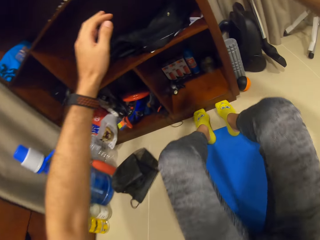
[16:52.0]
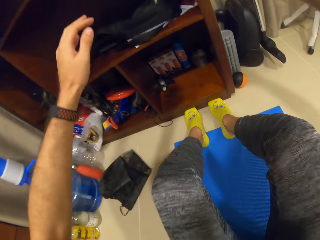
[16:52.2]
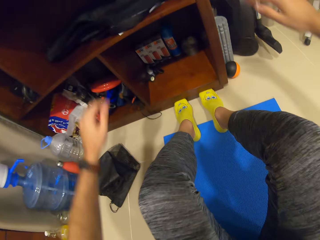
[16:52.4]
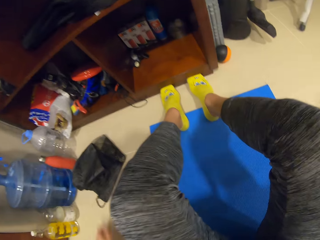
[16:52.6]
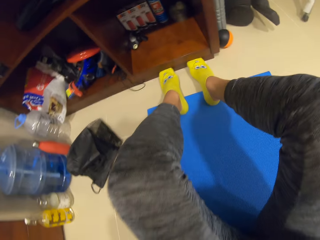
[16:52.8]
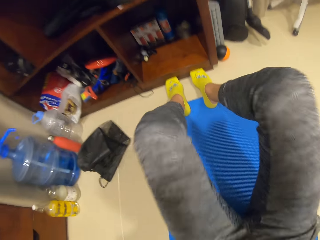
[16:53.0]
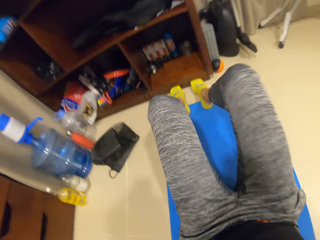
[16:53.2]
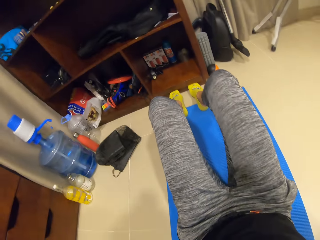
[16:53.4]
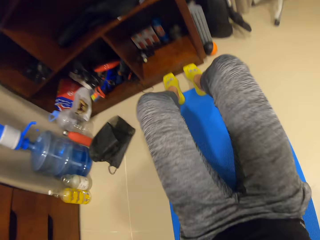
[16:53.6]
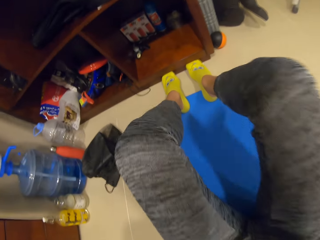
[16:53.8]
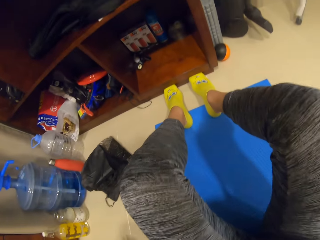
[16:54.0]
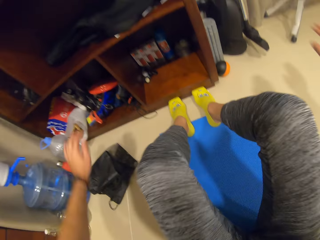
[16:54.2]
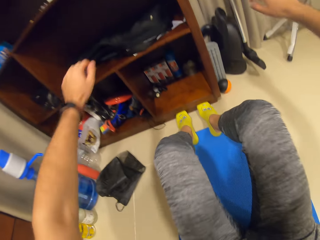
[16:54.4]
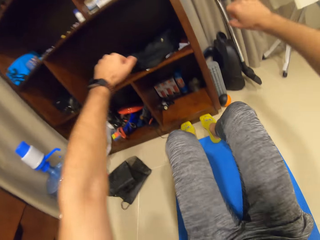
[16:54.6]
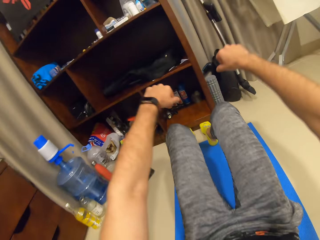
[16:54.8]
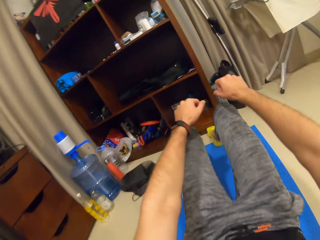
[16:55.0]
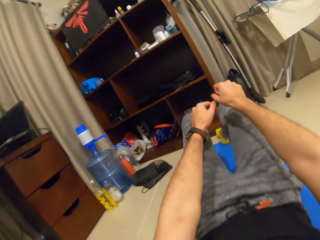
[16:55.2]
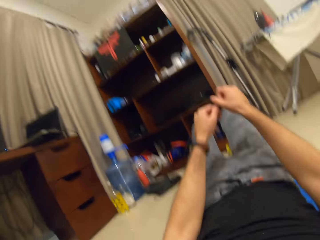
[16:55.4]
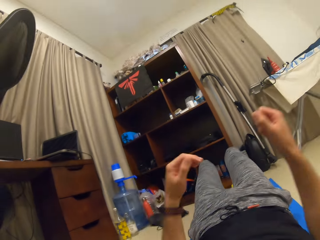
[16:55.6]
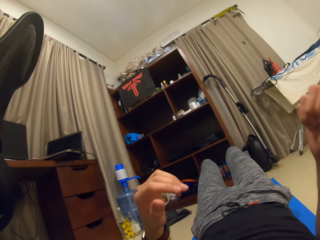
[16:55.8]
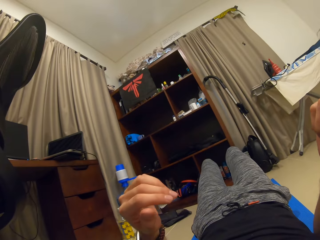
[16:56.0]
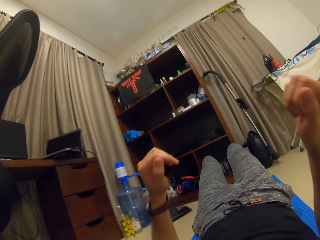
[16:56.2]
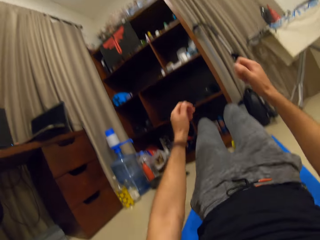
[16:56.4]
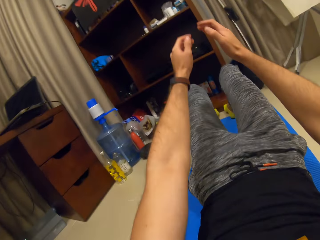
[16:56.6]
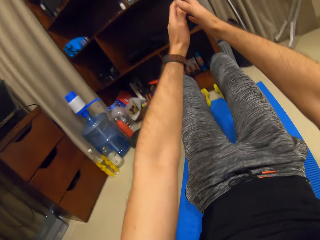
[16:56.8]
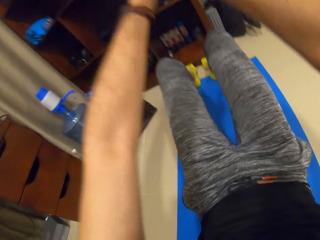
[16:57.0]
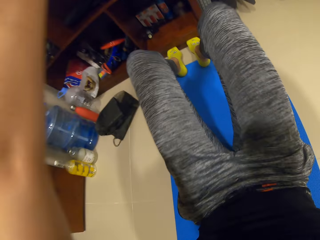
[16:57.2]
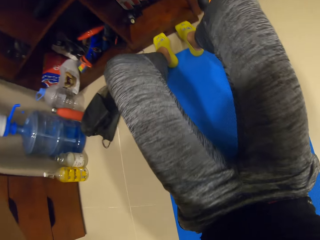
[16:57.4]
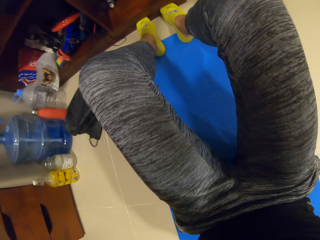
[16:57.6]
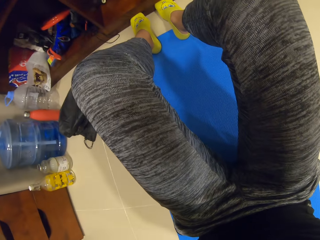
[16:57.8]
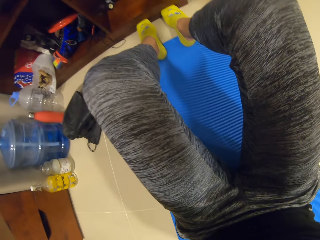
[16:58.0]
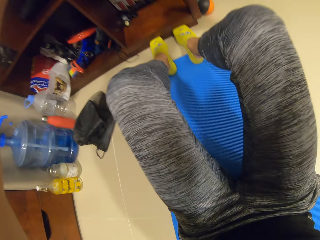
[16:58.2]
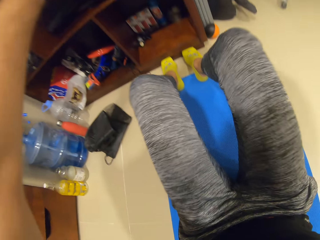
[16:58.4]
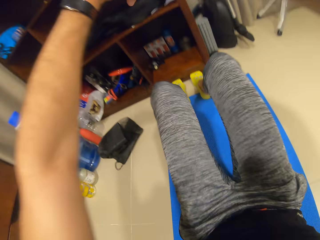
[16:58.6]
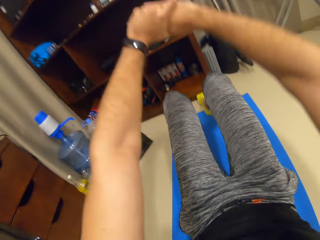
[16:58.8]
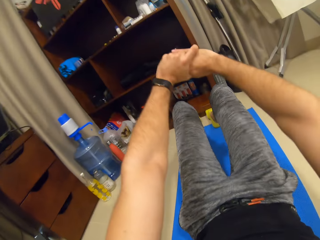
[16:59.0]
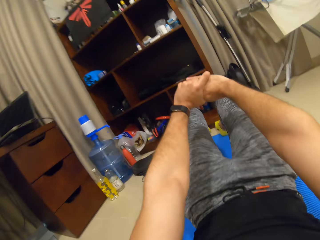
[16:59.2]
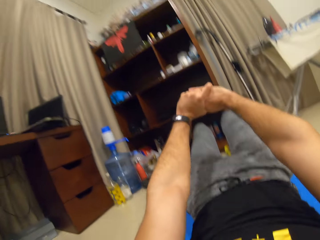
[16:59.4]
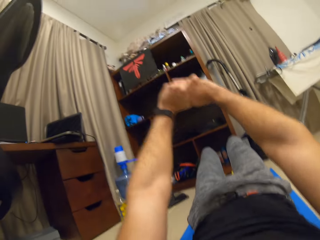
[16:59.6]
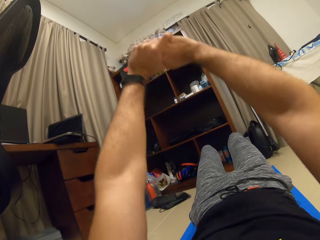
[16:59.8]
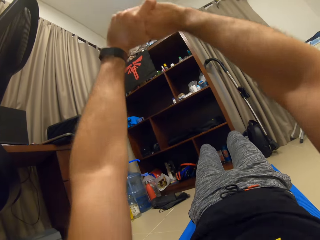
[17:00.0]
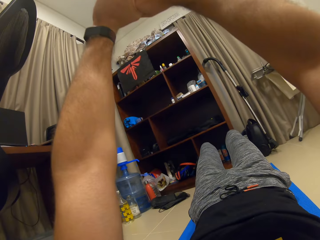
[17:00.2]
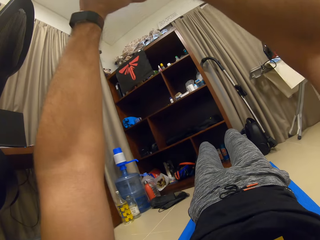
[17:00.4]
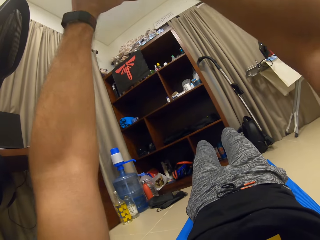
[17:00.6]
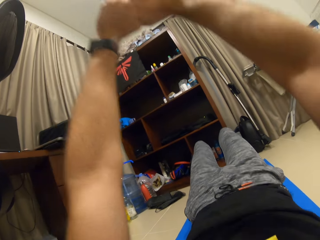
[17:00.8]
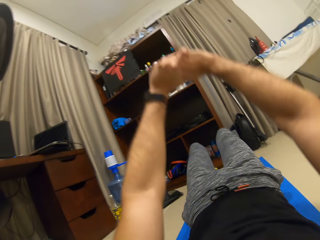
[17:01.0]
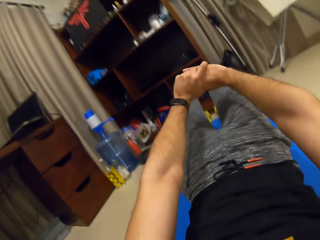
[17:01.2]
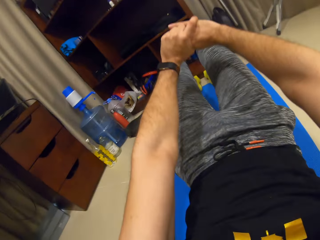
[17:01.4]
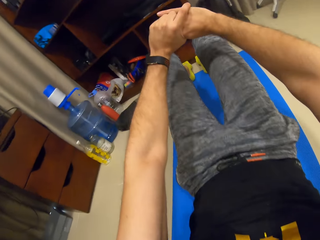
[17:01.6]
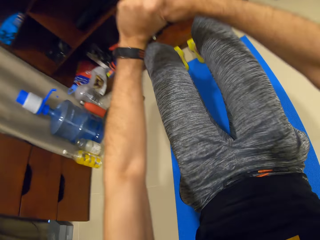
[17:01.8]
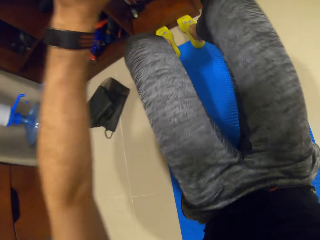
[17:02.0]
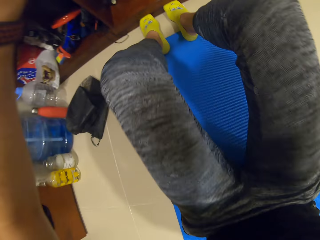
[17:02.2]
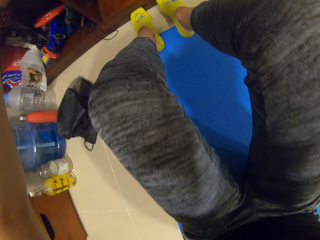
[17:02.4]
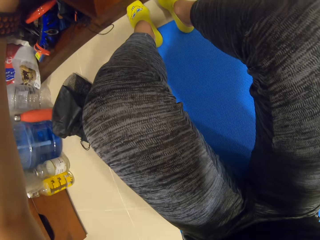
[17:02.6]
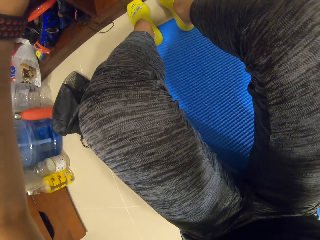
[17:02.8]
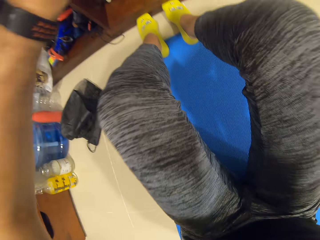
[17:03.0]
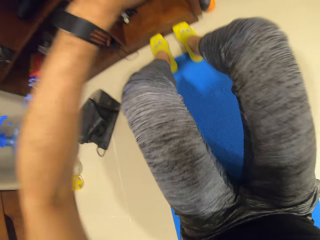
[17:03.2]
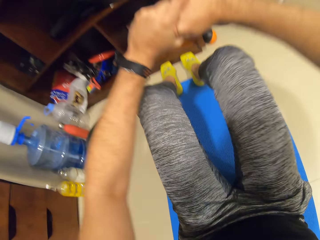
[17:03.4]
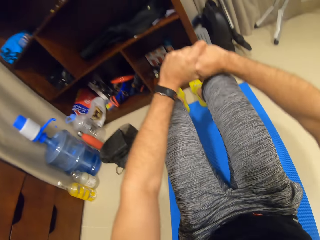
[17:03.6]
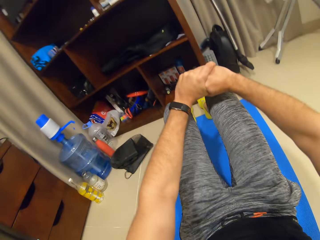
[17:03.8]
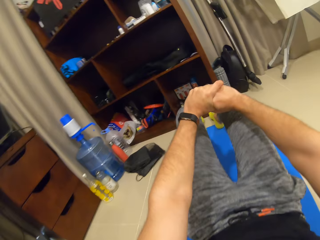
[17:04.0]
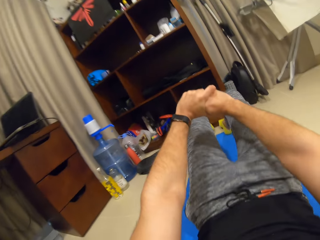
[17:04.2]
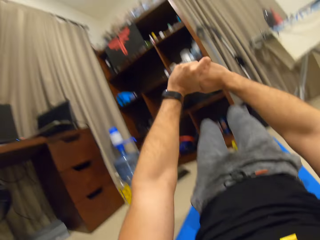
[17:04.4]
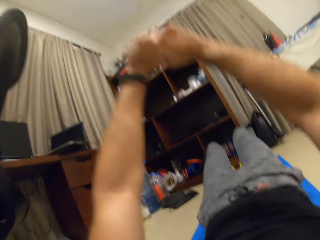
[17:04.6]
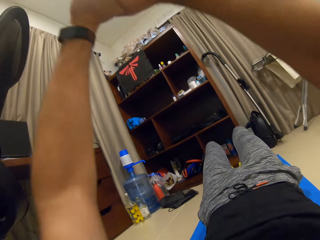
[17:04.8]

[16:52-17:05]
The camera wearer moves both hands down. He lifts his upper body from the mat. He lies on the mat. He lifts his upper body from the mat. He lifts both hands. He lies on the mat. He moves both hands. He stretches his hands. He lifts up his body from the mat. He stretches his hands. He lifts up his body from the mat. He lifts his upper body from the mat. He lies on the mat.

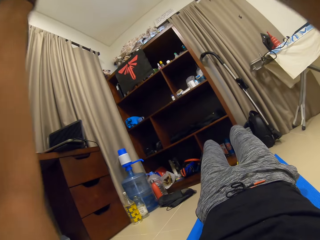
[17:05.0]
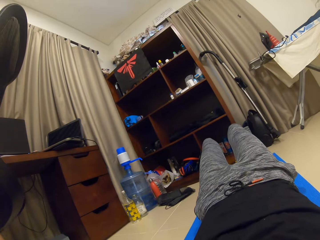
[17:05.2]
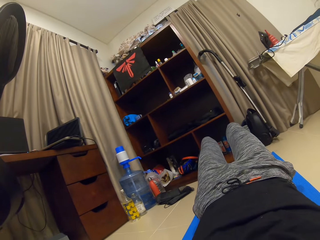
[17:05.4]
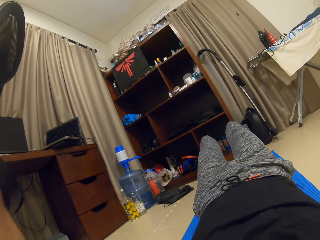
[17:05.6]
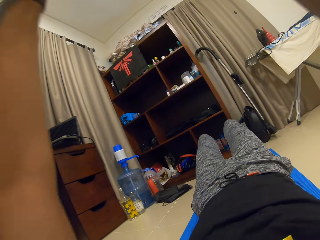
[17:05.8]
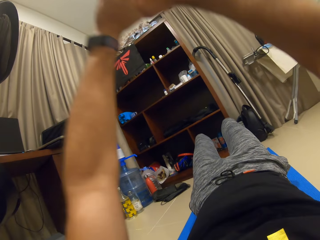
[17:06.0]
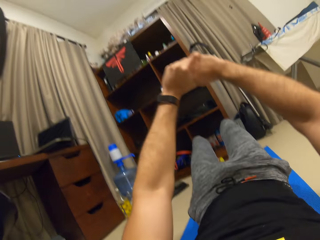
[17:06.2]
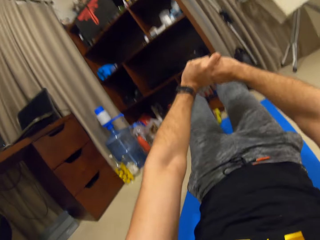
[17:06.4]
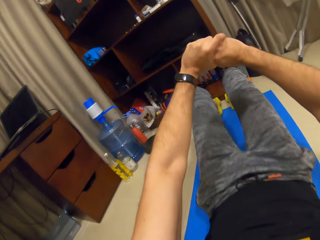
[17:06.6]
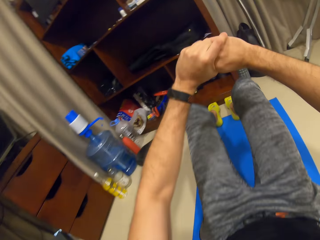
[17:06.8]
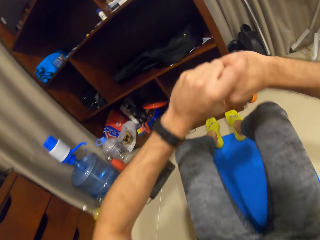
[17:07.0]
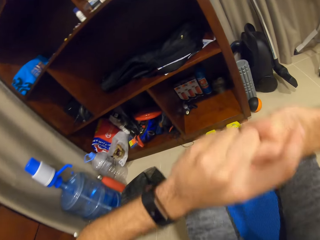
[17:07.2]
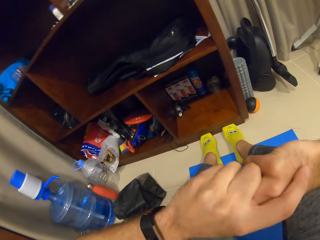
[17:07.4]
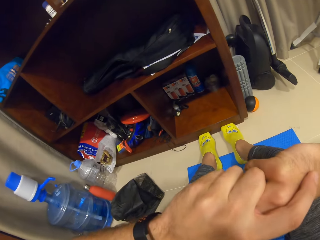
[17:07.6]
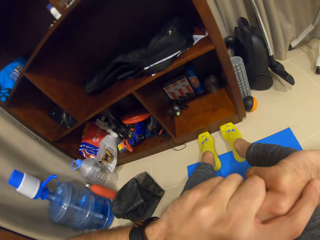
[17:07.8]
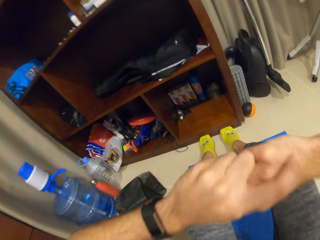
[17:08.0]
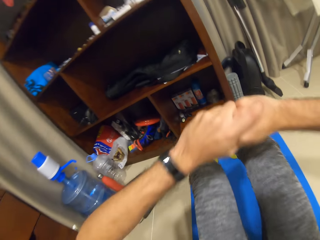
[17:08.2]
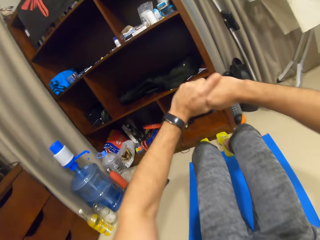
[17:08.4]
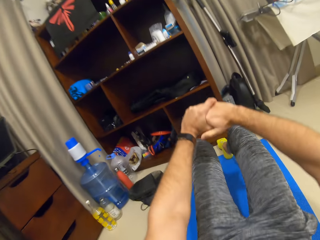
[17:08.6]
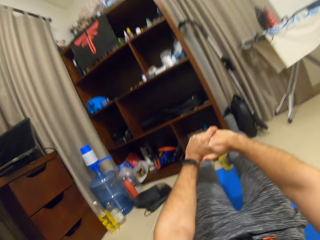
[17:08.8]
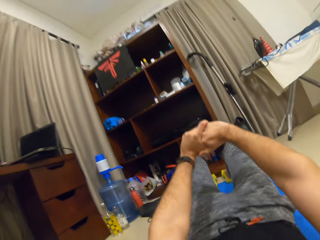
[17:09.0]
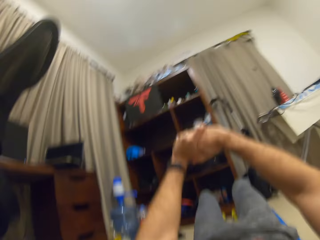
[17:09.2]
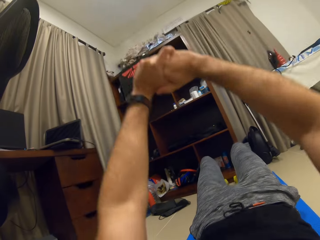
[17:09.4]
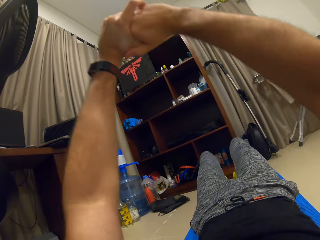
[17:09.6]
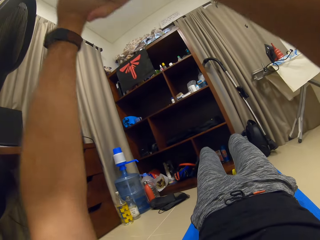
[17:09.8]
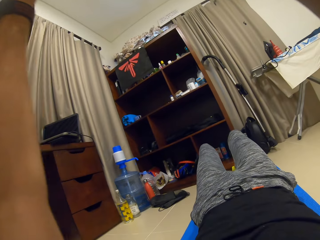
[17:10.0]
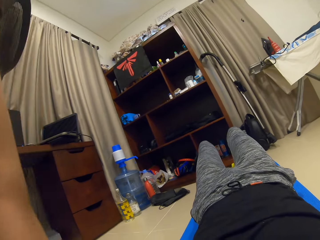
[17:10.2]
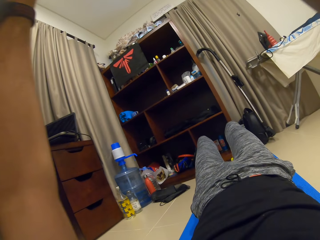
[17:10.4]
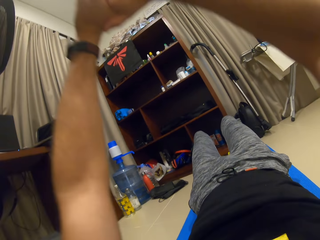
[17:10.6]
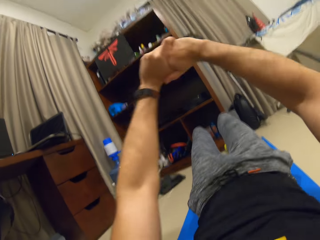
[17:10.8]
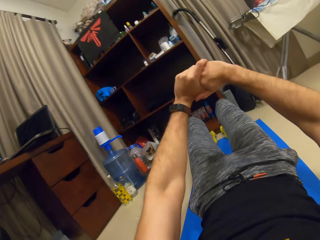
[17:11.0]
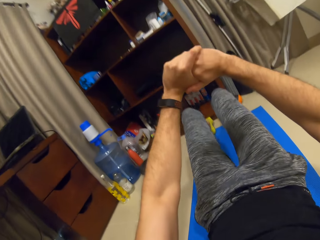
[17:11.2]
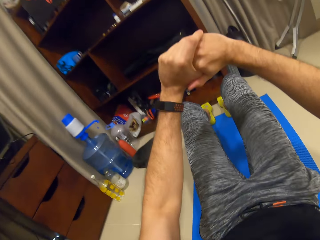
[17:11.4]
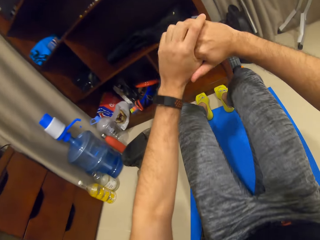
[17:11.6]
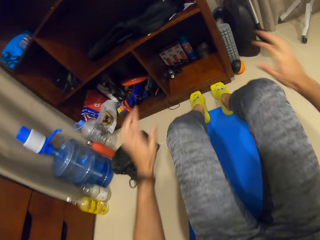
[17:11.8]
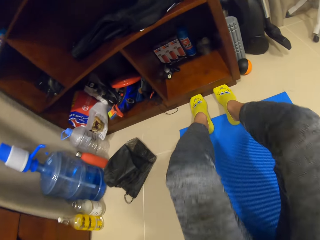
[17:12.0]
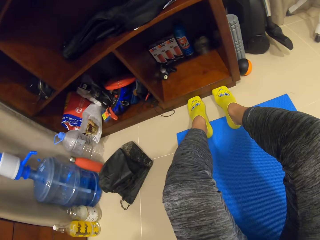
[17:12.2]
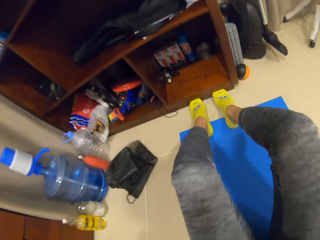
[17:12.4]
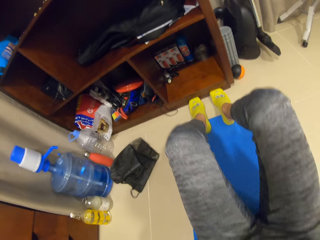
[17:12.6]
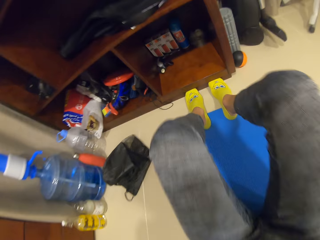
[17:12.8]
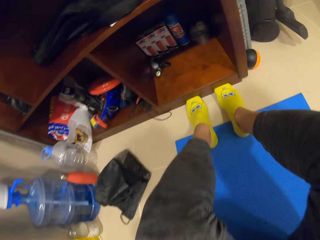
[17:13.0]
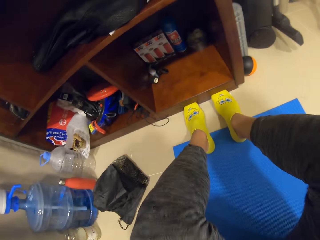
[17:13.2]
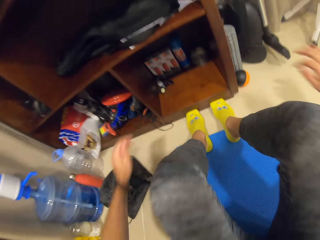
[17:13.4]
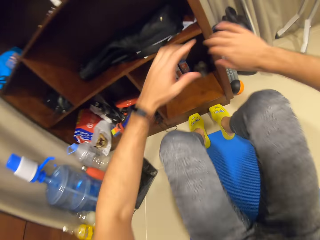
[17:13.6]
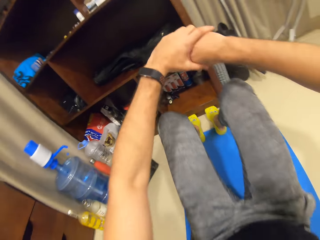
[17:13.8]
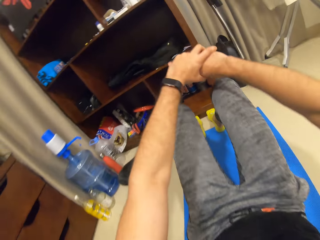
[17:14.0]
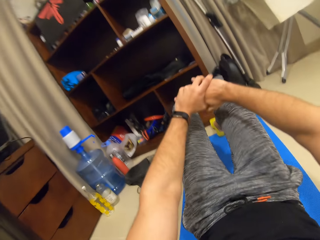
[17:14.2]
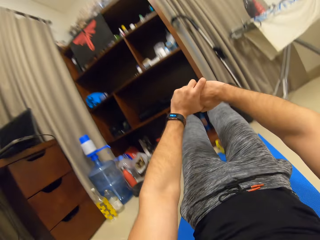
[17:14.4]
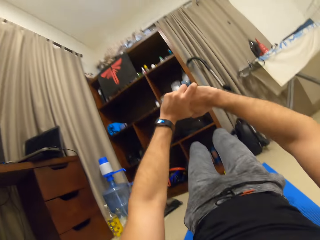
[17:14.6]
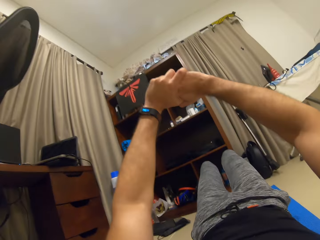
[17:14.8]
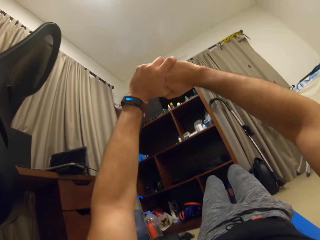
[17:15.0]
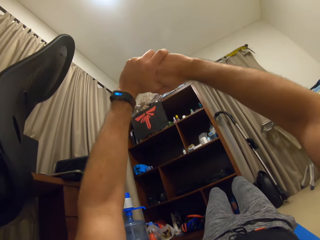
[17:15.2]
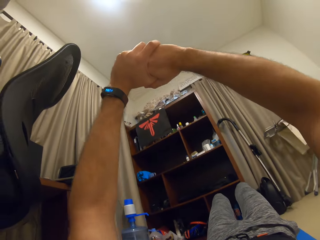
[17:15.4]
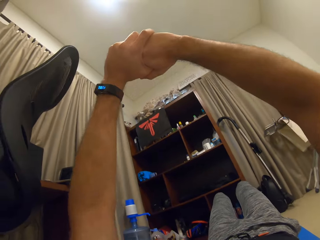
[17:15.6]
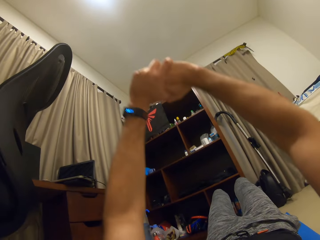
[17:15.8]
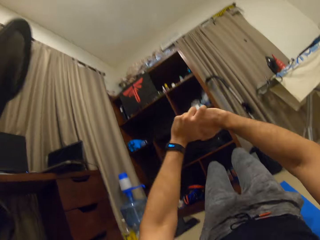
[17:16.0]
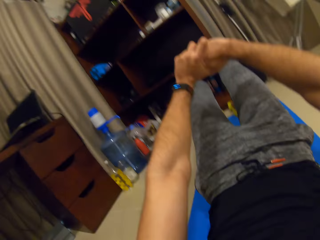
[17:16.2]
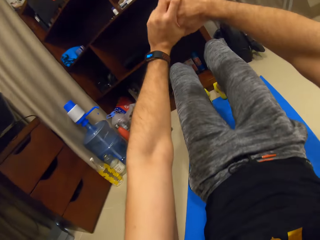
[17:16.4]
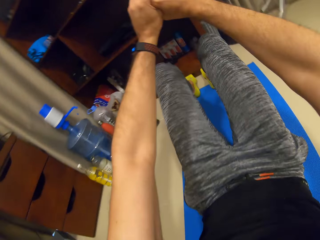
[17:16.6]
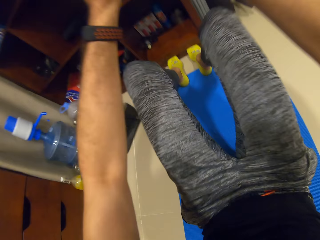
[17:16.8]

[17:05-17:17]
The camera wearer lifts up his body from the mat. He stretches his hands. He lifts his upper body from the mat. He lies on the mat. He lifts up his body from the mat. He stretches his hands. He lifts his upper body from the mat. He holds the mat. He holds both hands together. He lies on the mat. He lifts up his body from the mat. He stretches his hands. He lifts his upper body from the mat.
